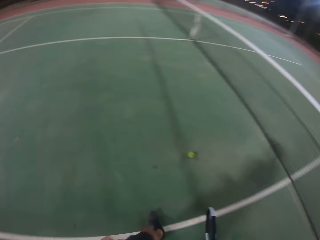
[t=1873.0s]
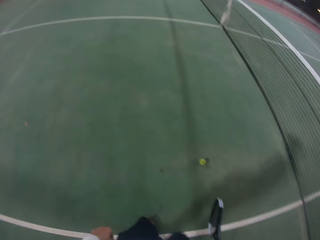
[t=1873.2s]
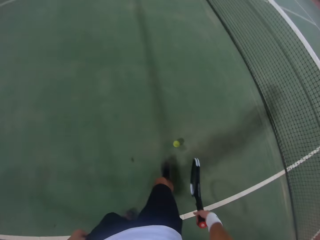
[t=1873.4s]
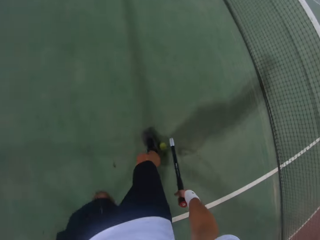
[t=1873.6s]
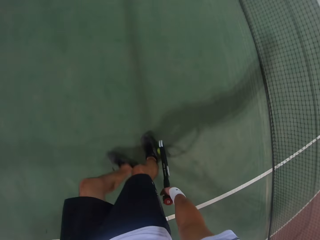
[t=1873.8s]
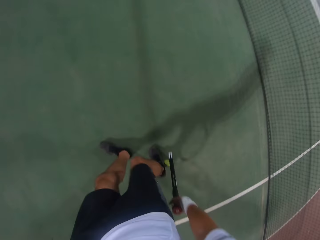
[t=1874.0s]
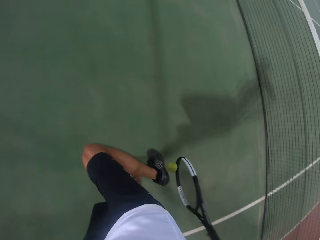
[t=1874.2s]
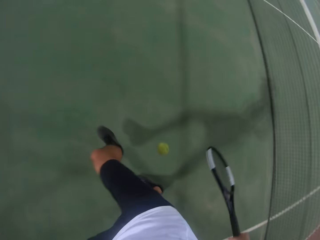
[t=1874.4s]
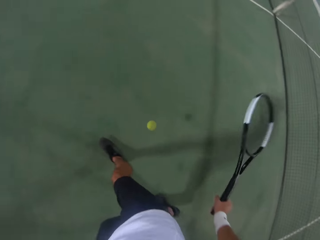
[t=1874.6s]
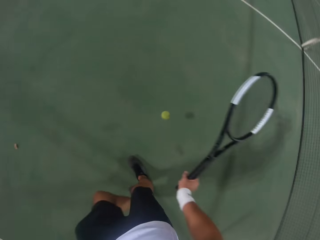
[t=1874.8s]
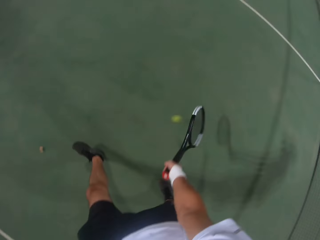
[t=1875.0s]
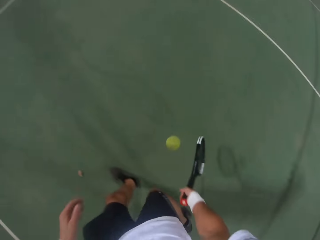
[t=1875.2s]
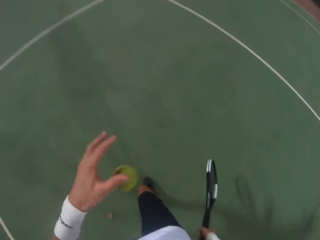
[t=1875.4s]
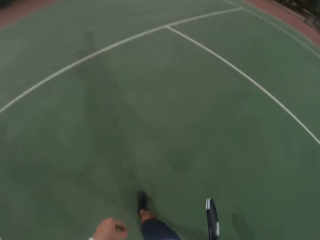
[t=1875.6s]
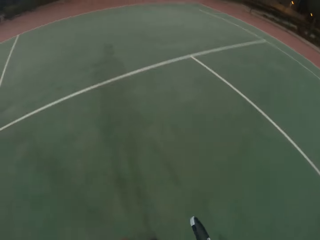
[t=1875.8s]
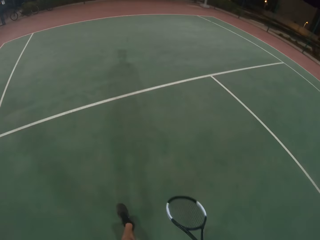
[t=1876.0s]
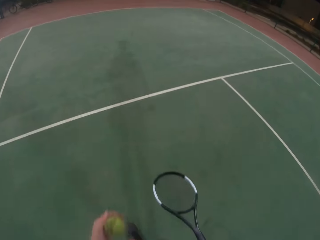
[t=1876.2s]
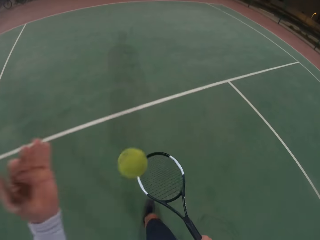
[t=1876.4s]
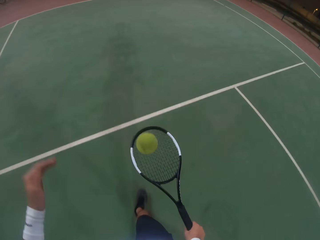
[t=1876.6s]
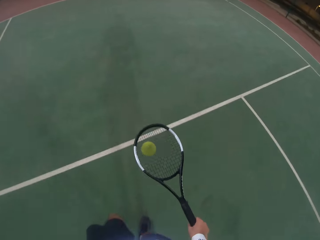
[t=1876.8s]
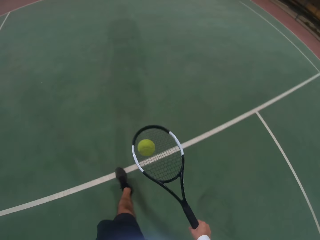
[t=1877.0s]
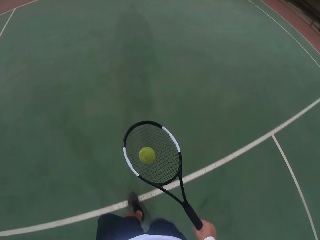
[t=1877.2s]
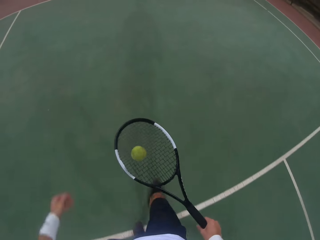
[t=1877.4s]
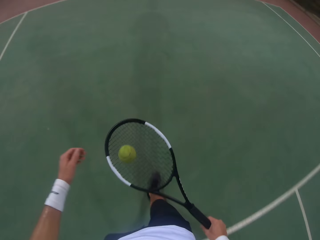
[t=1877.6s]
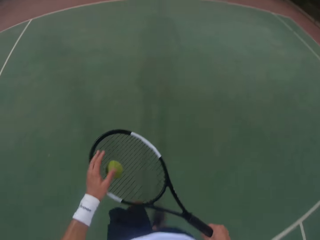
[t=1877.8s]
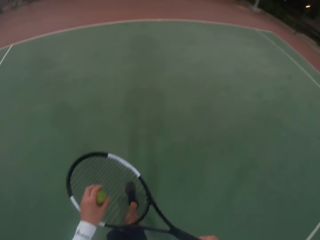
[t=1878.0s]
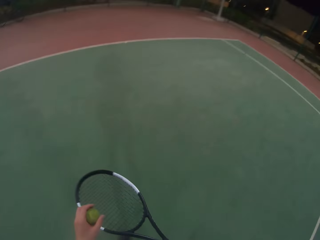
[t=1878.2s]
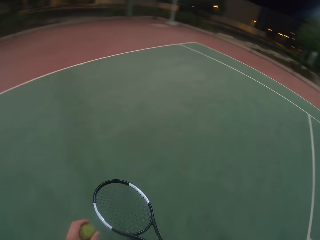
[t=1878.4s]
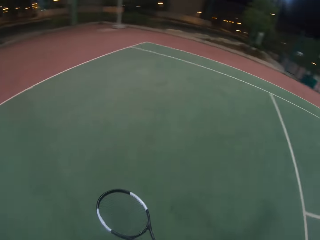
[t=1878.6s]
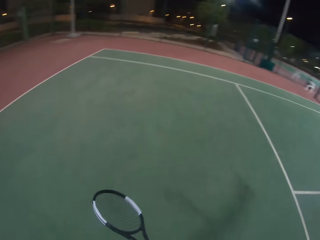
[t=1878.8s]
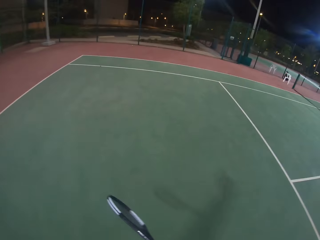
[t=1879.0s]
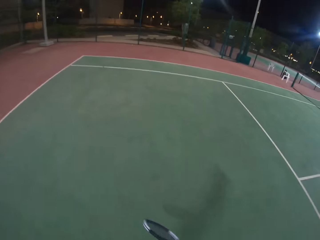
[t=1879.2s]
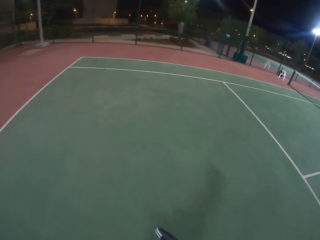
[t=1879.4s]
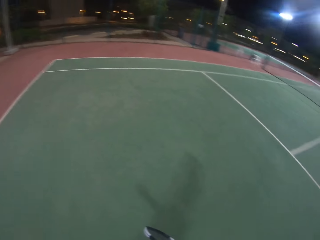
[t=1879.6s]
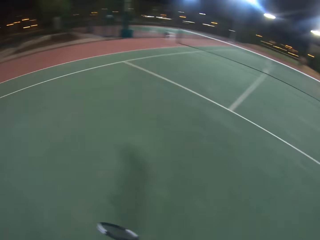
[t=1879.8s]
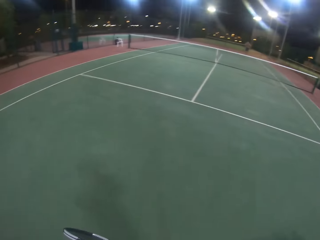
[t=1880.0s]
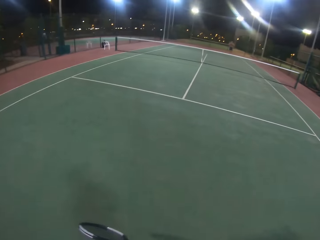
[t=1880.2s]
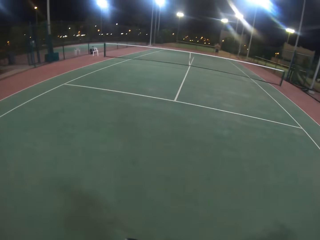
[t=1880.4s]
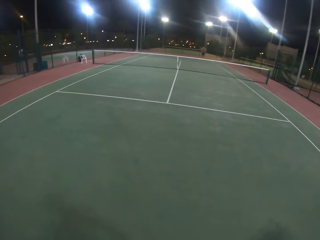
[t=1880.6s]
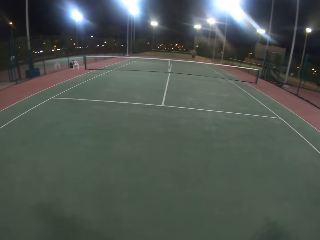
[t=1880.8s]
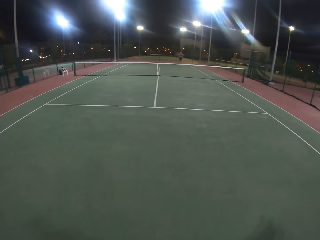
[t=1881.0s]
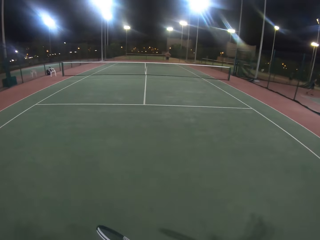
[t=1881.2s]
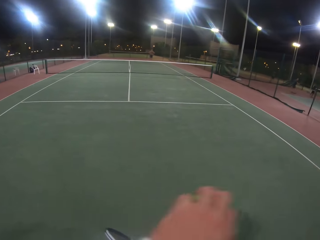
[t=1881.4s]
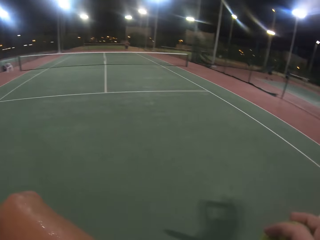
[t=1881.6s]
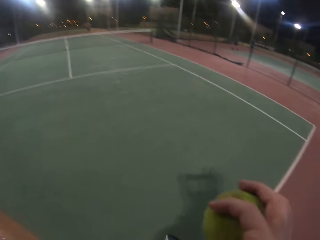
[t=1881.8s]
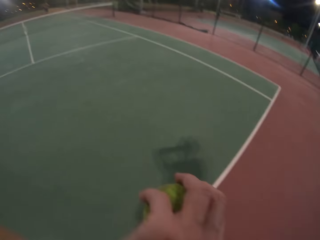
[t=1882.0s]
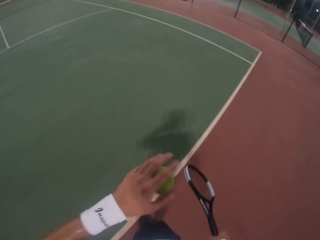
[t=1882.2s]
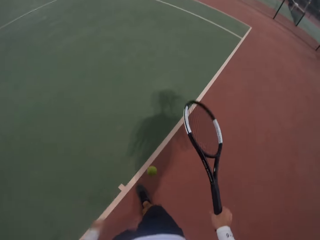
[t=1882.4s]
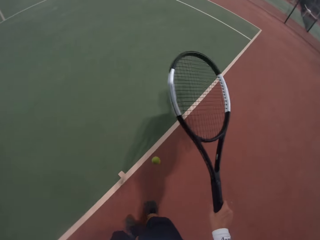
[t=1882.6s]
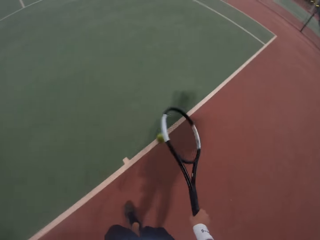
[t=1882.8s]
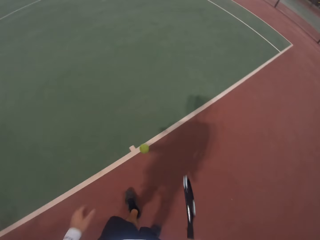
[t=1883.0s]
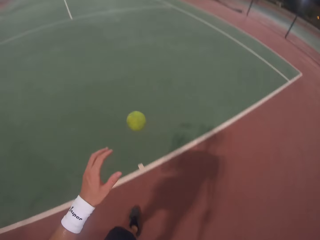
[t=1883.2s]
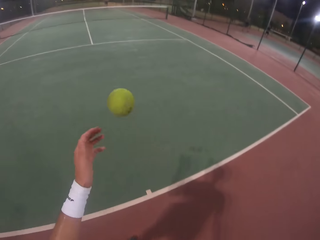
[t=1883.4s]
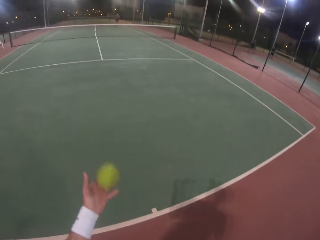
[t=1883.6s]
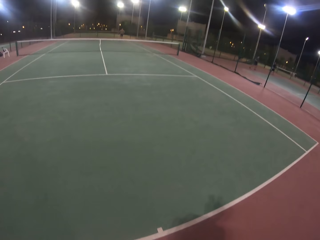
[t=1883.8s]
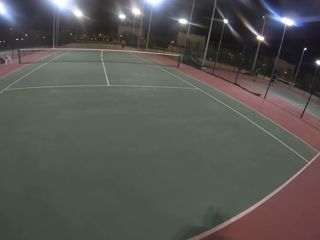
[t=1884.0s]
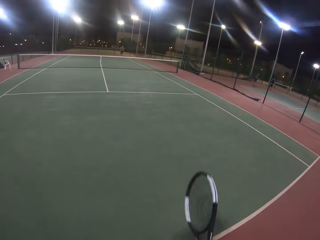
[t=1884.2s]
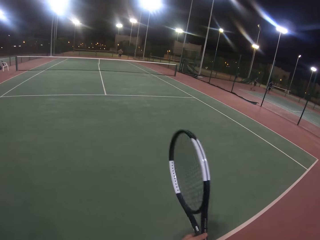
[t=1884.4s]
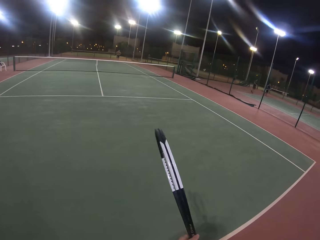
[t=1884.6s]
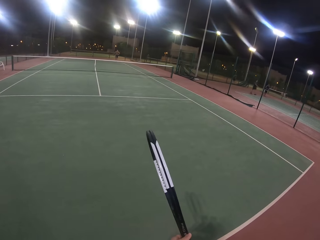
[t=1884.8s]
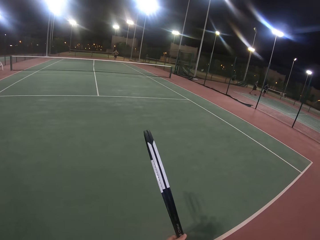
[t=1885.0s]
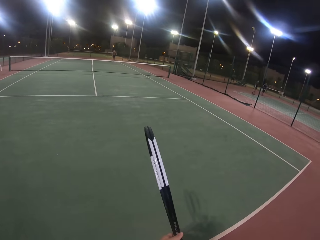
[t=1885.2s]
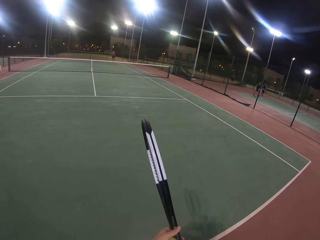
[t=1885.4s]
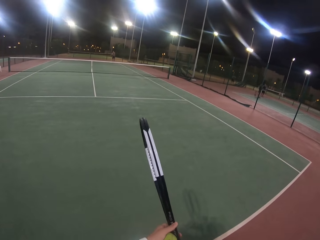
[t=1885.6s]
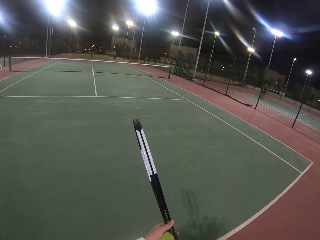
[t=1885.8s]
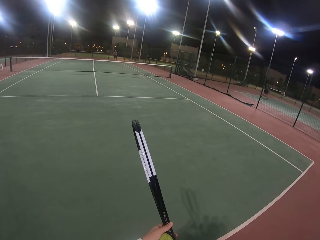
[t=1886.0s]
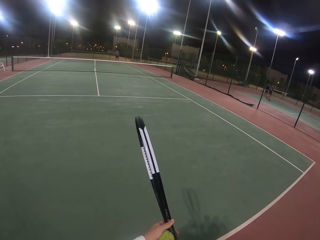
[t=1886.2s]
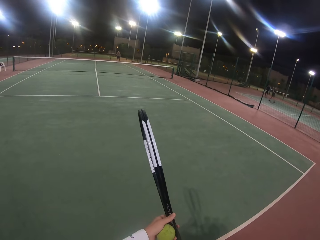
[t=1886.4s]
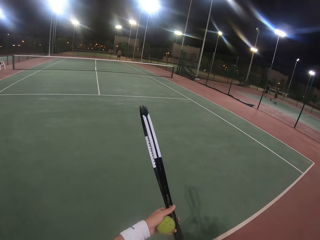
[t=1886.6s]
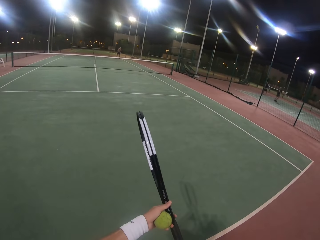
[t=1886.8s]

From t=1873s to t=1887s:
The camera wearer picks up the ball from the ground. They catch the ball. They walk in the badminton court. They throw the ball on the racket. They bounce the ball on the badminton racket. They pick up the ball from the badminton racket. They walk in the badminton court. They bounce the ball on the badminton racket. They catch the ball.

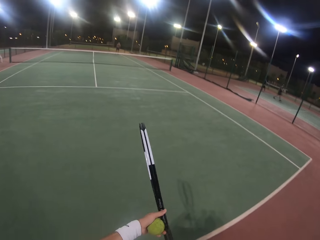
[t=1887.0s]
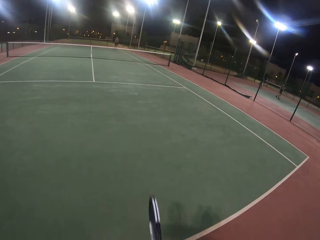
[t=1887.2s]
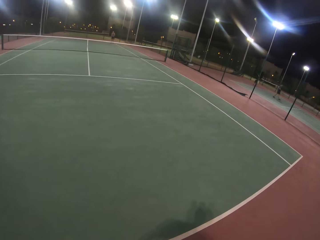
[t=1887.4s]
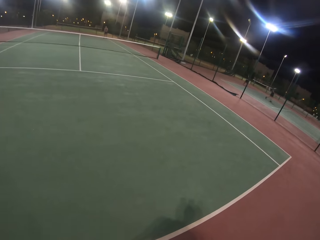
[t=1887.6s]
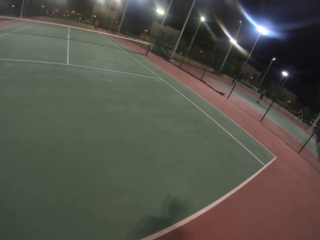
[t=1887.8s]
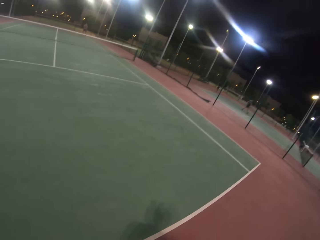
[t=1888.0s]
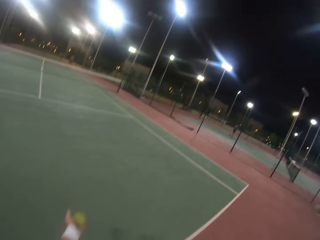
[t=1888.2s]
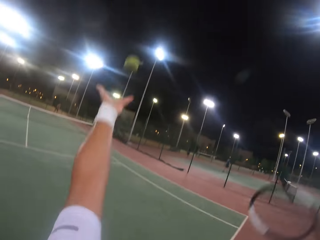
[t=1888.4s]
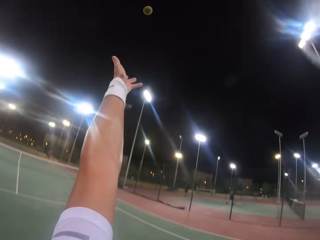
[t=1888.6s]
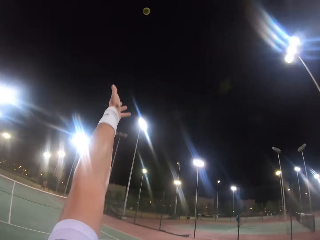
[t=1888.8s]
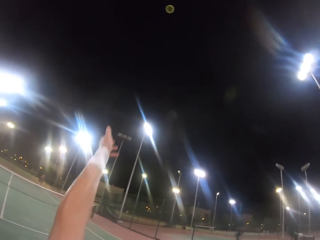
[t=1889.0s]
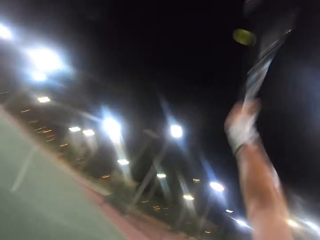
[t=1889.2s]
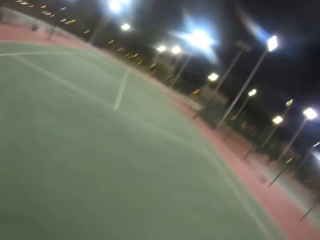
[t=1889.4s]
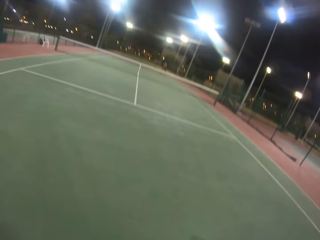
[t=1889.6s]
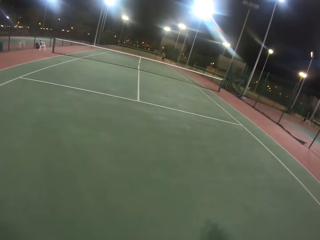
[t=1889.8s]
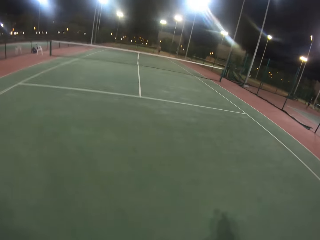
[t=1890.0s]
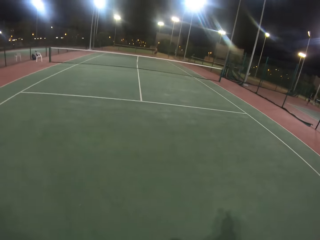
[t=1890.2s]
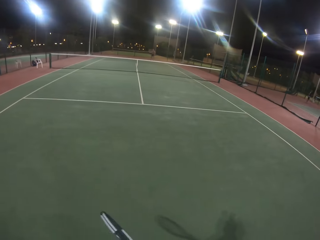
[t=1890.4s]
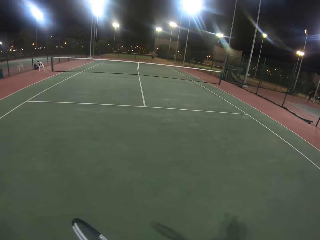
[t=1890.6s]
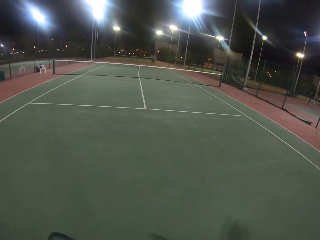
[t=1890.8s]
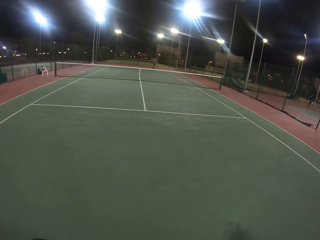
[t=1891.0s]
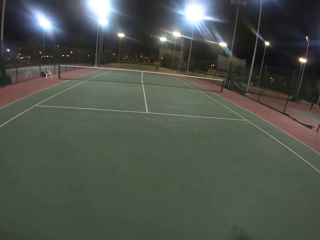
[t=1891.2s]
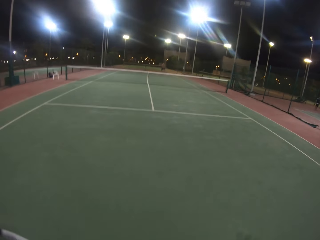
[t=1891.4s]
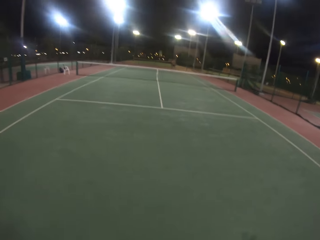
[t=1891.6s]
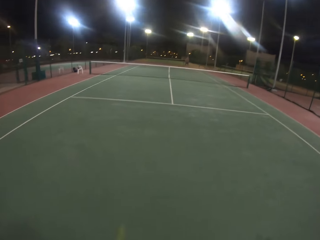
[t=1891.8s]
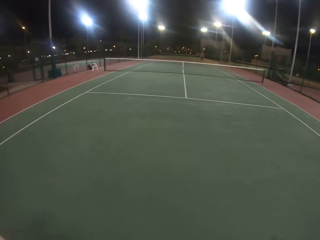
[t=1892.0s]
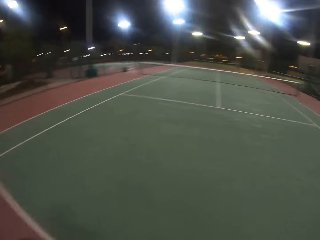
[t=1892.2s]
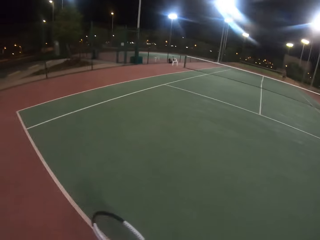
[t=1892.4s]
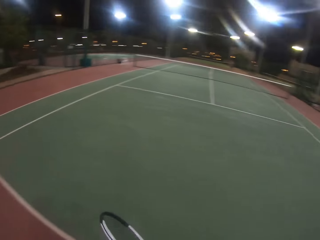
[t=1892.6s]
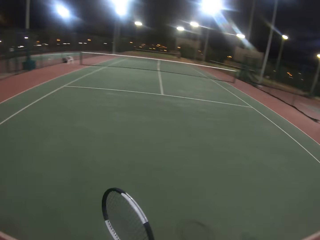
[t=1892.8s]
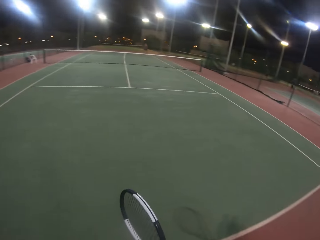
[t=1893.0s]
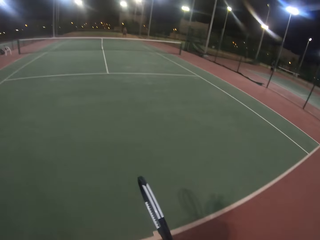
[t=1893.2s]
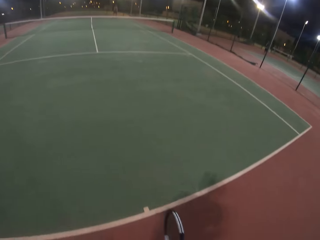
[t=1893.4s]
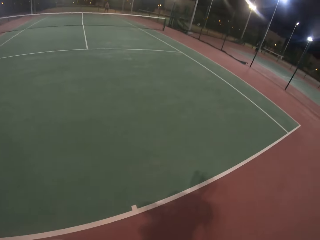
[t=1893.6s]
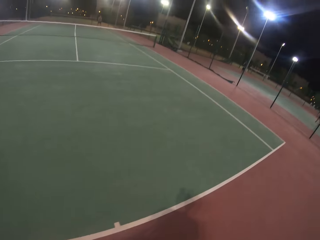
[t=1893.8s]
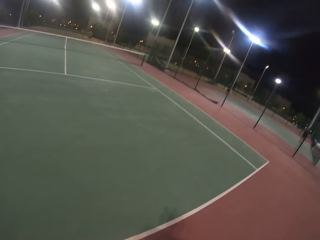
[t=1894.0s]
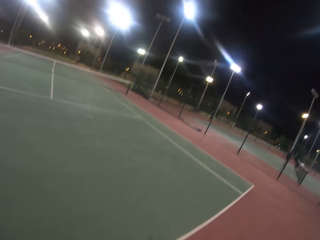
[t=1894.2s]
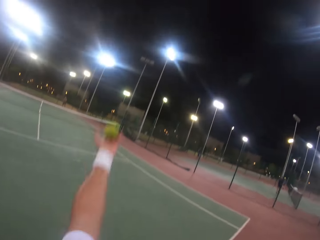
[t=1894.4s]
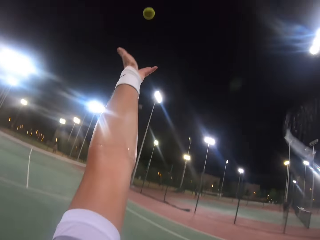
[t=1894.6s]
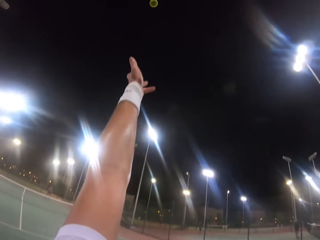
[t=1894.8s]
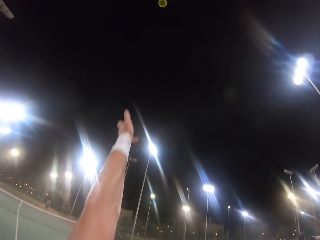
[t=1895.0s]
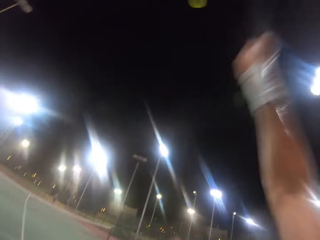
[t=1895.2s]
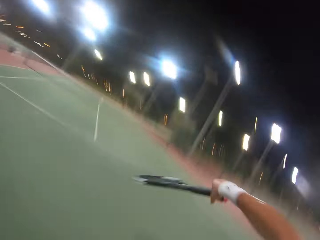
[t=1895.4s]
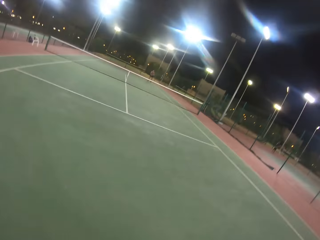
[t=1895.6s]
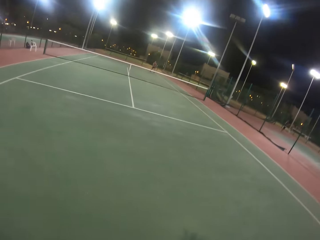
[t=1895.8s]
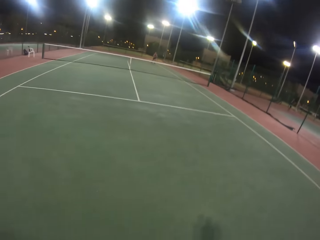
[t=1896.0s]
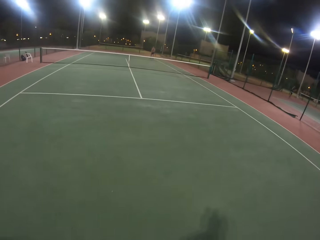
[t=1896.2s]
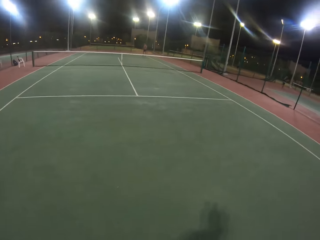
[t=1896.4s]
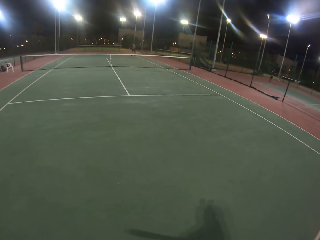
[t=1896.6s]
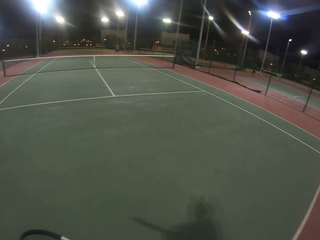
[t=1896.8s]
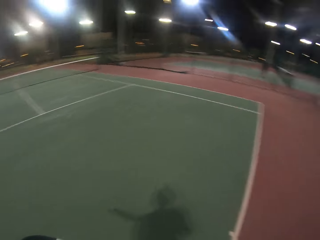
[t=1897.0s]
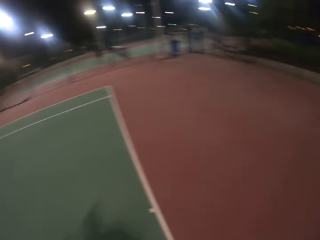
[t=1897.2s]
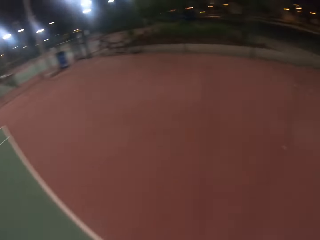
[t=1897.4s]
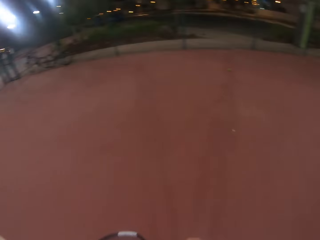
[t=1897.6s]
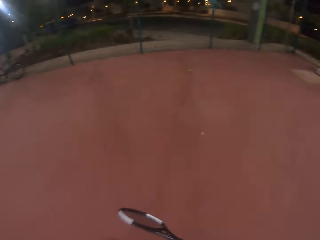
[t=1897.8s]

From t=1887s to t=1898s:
The camera wearer throws the ball up. They hit the ball with a badminton racket. A man hits the ball with the badminton racket. The camera wearer throws the ball up and hits the ball with the badminton racket. The man hits the ball with the badminton racket.
